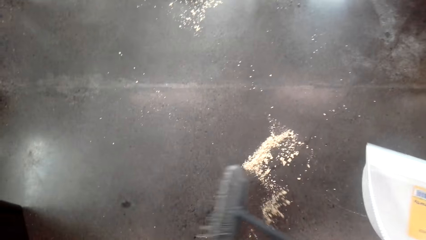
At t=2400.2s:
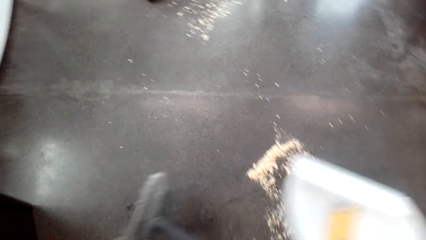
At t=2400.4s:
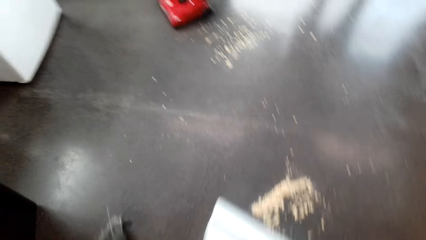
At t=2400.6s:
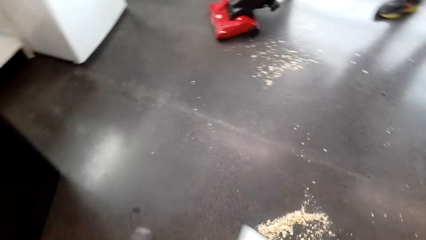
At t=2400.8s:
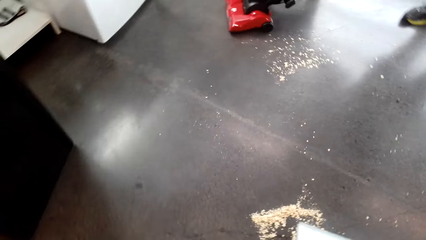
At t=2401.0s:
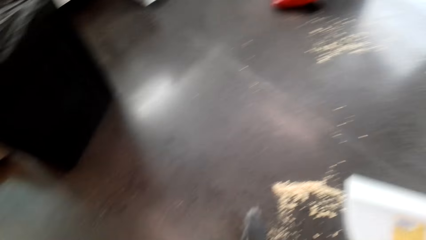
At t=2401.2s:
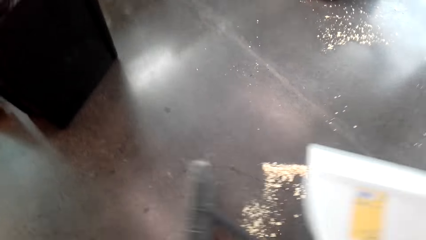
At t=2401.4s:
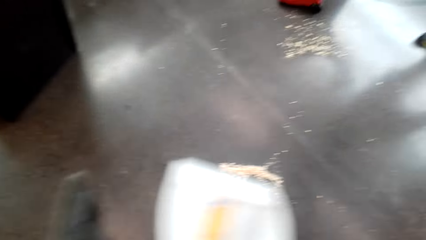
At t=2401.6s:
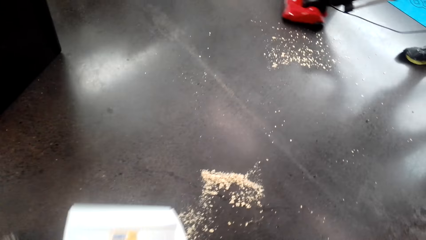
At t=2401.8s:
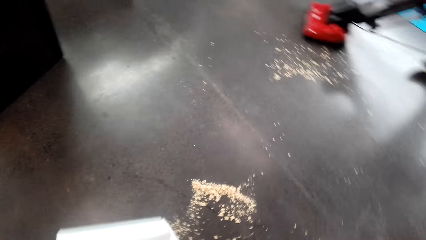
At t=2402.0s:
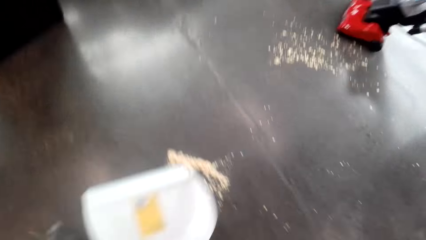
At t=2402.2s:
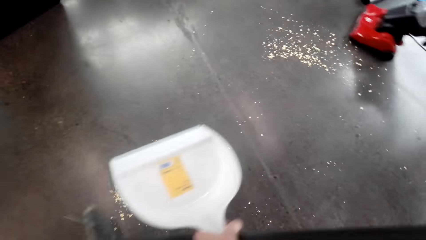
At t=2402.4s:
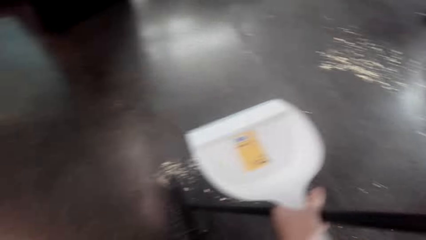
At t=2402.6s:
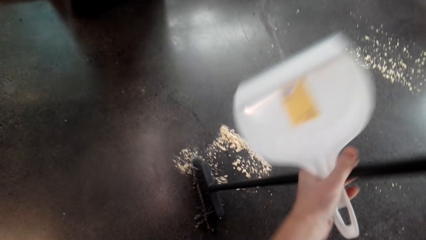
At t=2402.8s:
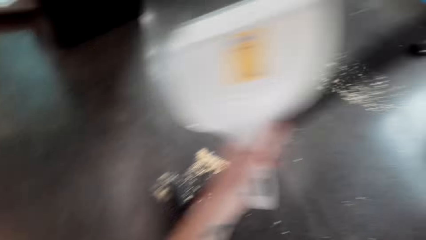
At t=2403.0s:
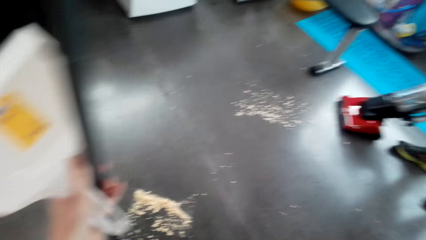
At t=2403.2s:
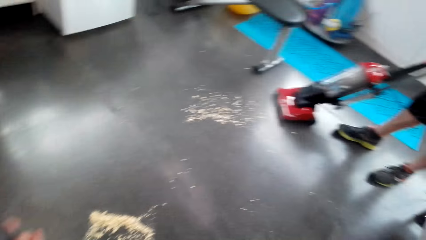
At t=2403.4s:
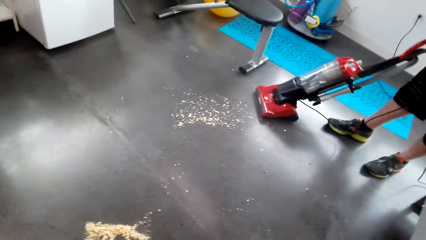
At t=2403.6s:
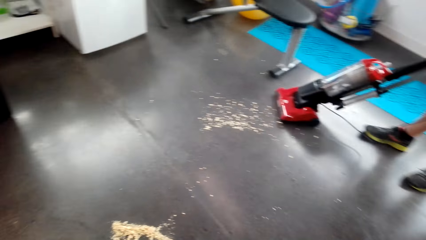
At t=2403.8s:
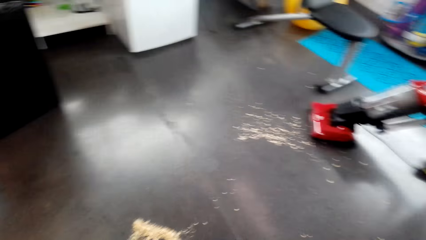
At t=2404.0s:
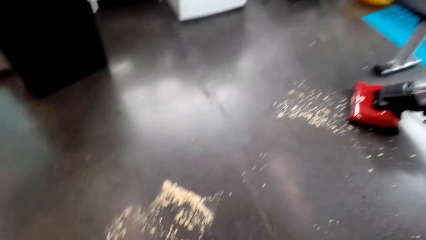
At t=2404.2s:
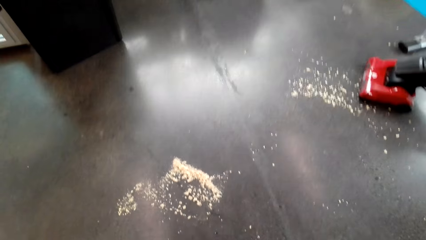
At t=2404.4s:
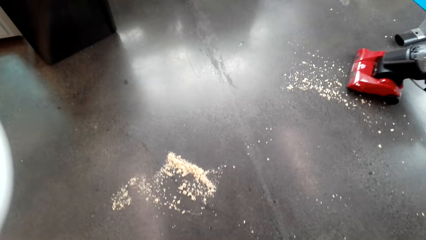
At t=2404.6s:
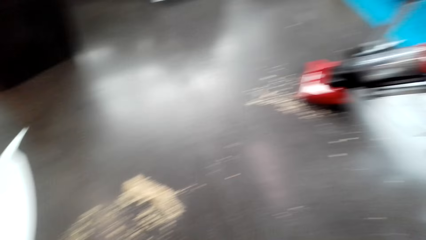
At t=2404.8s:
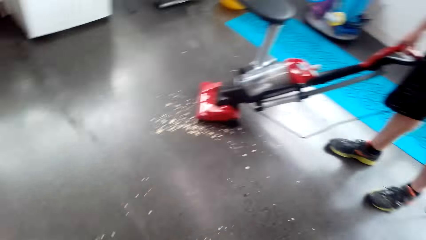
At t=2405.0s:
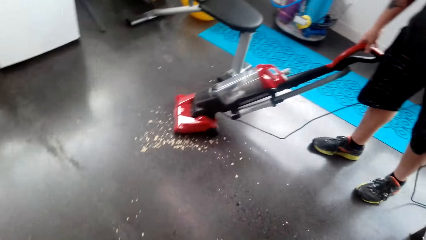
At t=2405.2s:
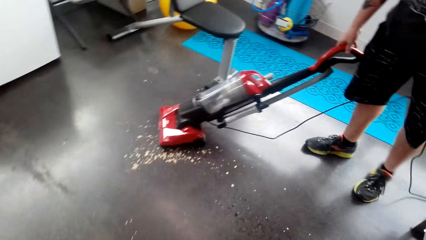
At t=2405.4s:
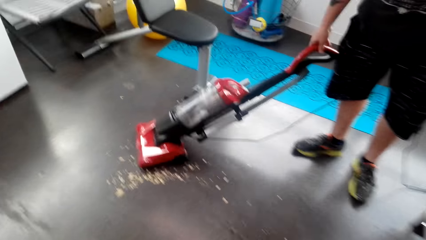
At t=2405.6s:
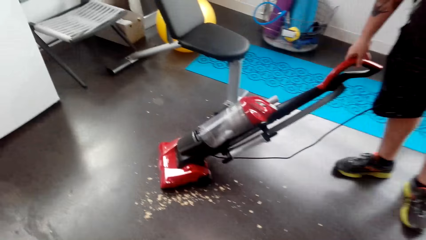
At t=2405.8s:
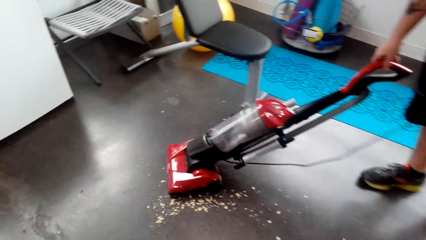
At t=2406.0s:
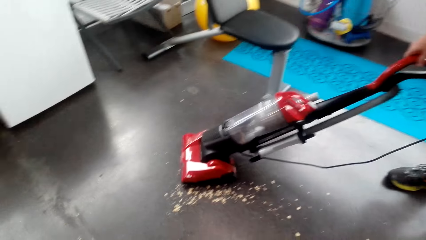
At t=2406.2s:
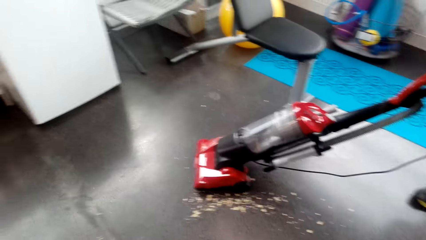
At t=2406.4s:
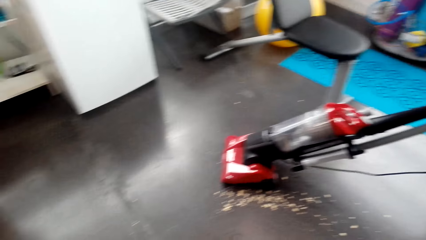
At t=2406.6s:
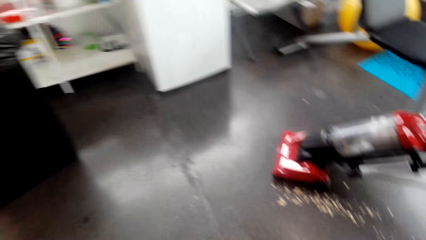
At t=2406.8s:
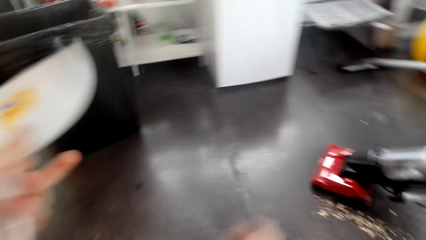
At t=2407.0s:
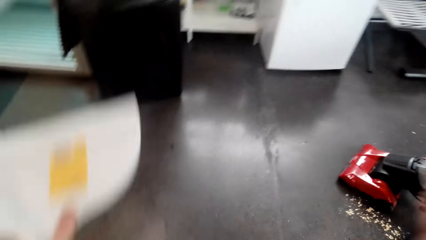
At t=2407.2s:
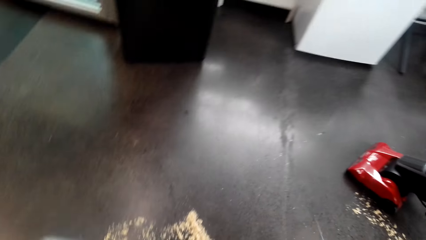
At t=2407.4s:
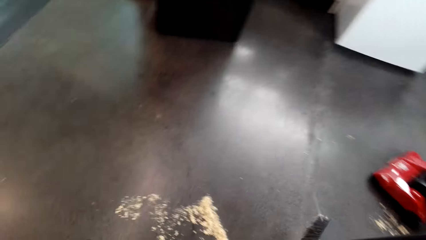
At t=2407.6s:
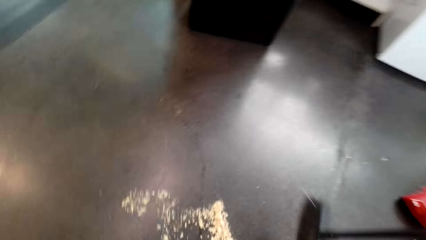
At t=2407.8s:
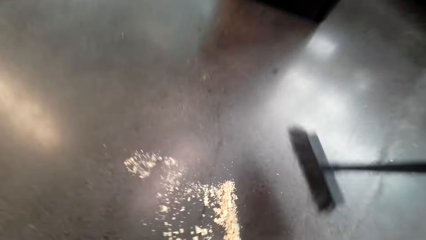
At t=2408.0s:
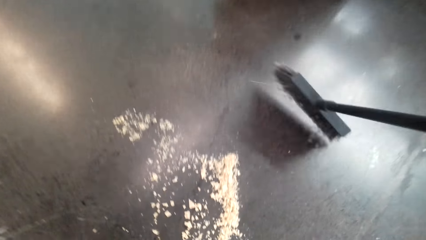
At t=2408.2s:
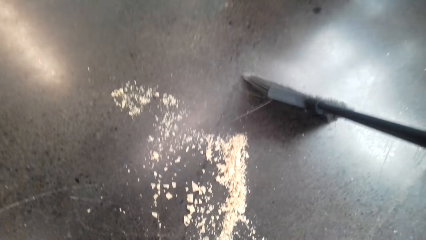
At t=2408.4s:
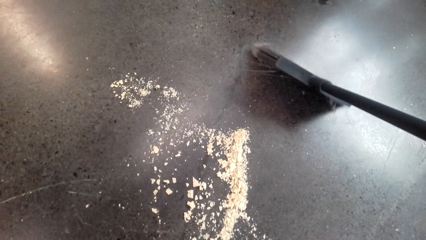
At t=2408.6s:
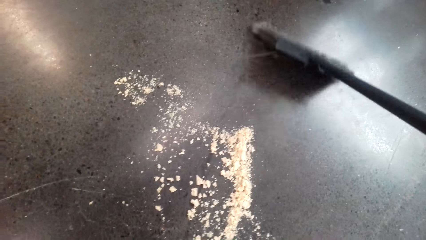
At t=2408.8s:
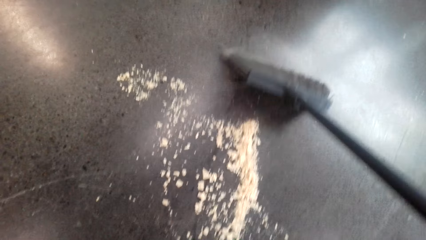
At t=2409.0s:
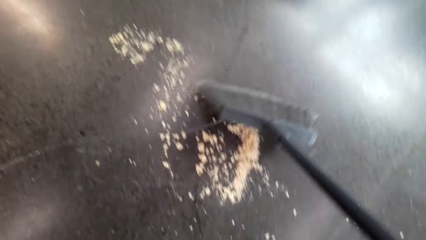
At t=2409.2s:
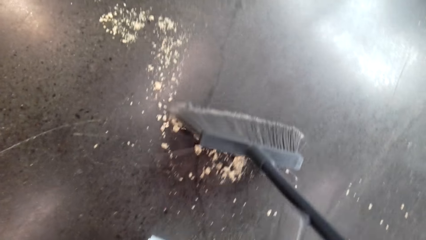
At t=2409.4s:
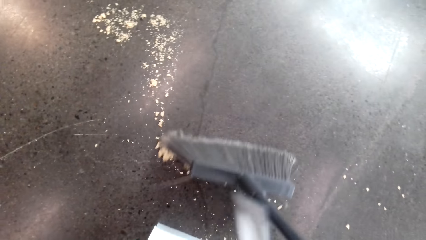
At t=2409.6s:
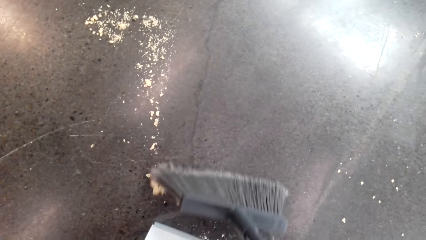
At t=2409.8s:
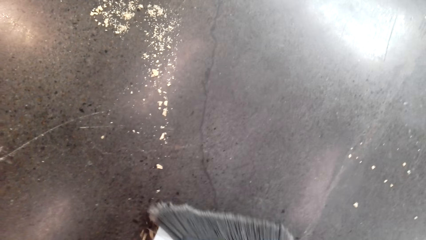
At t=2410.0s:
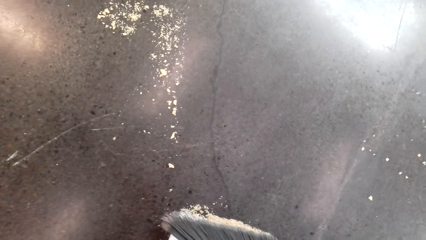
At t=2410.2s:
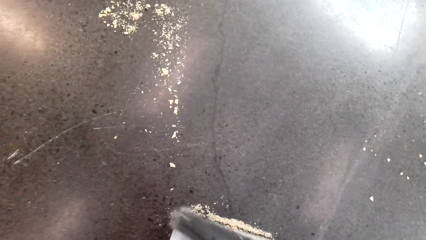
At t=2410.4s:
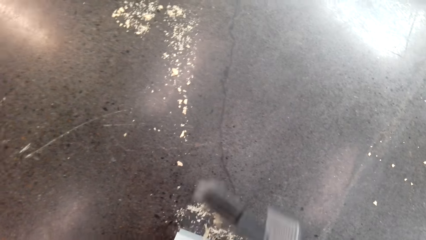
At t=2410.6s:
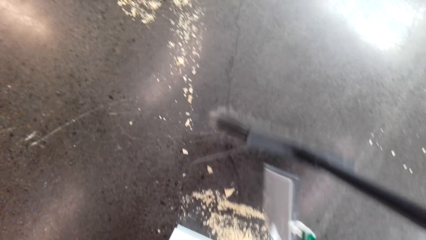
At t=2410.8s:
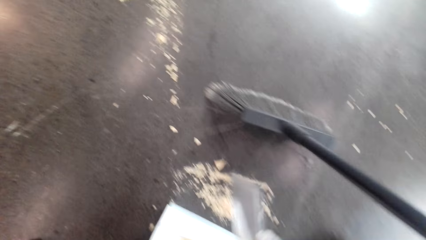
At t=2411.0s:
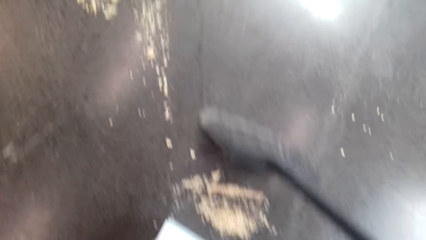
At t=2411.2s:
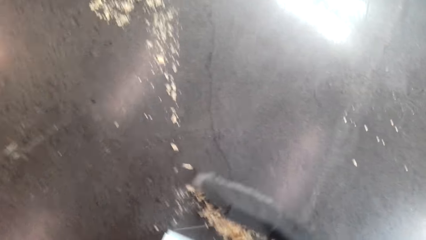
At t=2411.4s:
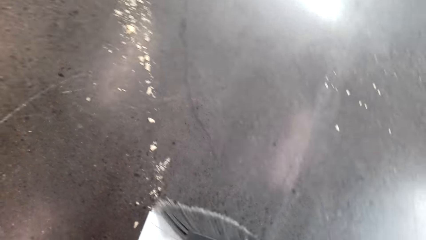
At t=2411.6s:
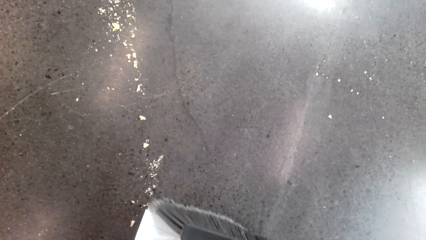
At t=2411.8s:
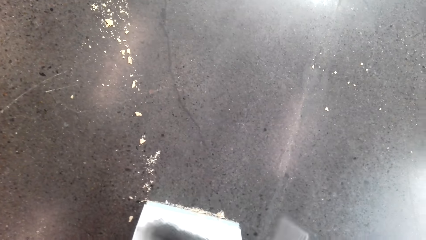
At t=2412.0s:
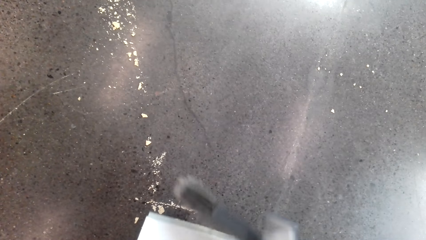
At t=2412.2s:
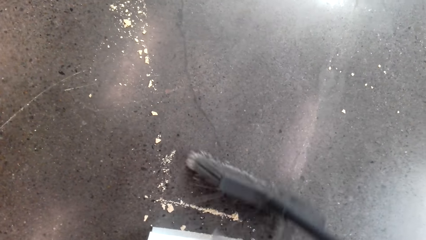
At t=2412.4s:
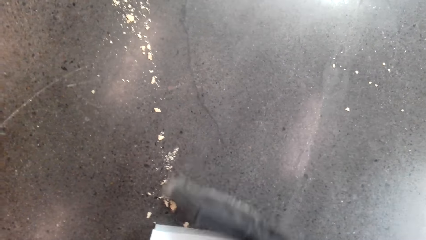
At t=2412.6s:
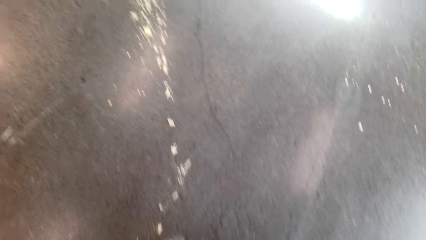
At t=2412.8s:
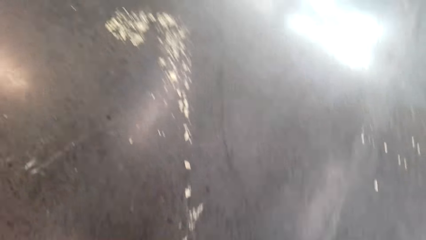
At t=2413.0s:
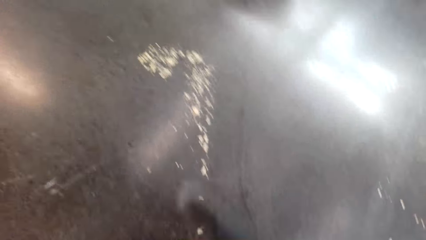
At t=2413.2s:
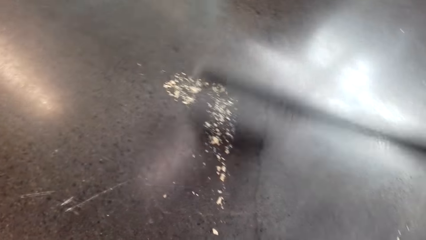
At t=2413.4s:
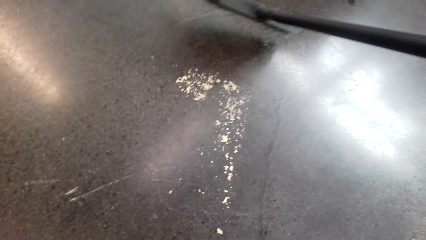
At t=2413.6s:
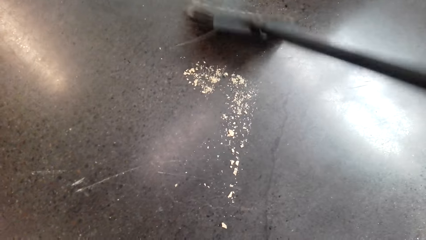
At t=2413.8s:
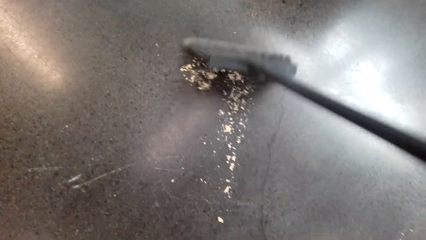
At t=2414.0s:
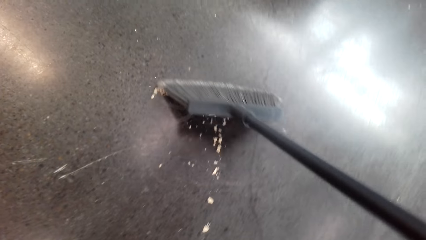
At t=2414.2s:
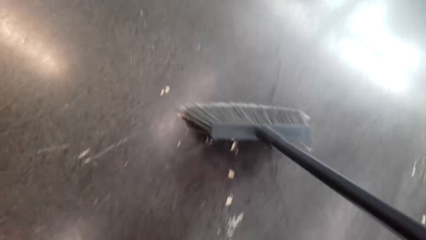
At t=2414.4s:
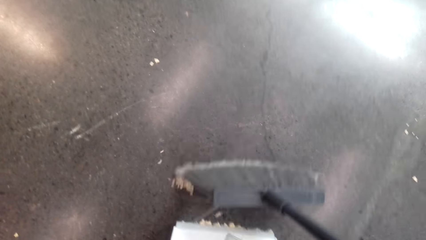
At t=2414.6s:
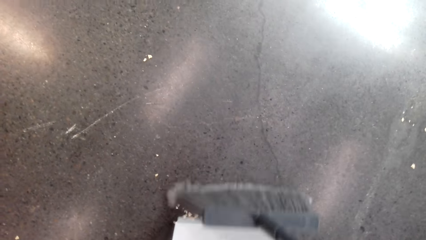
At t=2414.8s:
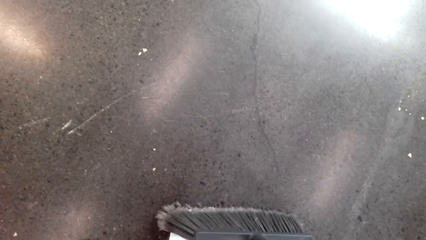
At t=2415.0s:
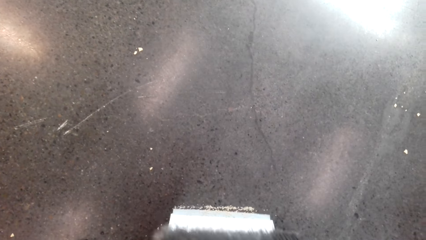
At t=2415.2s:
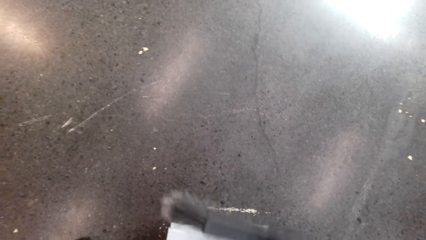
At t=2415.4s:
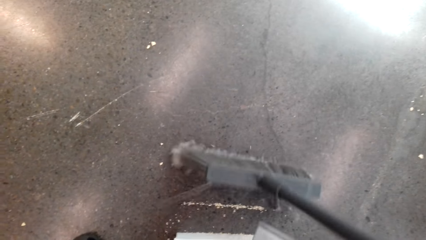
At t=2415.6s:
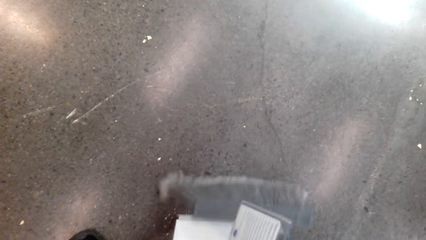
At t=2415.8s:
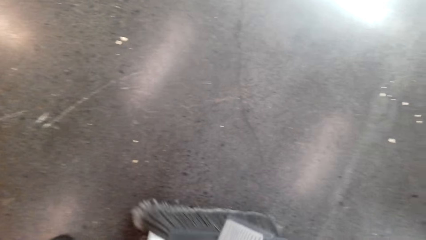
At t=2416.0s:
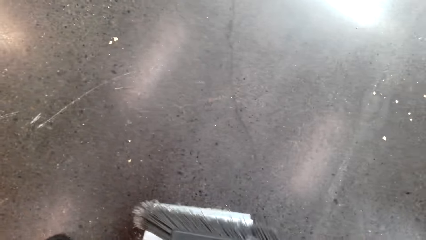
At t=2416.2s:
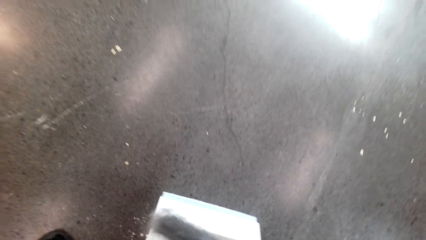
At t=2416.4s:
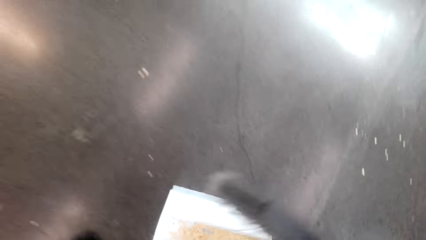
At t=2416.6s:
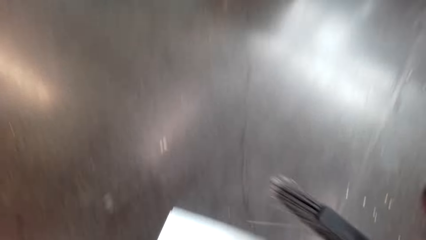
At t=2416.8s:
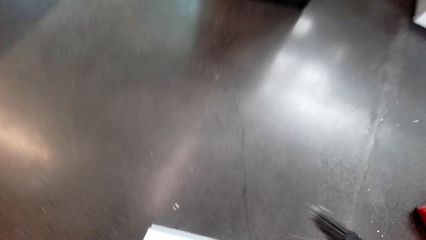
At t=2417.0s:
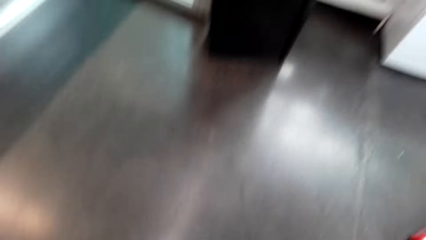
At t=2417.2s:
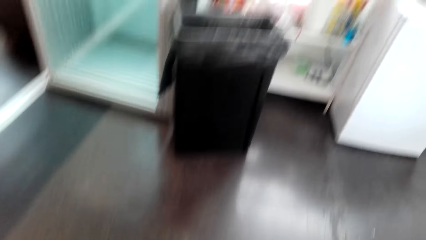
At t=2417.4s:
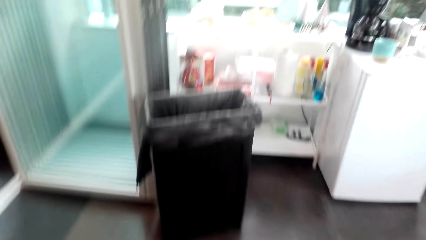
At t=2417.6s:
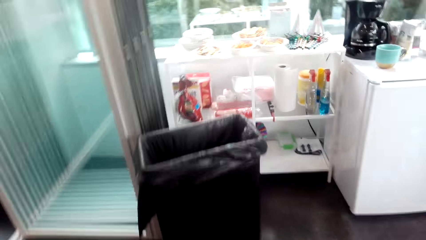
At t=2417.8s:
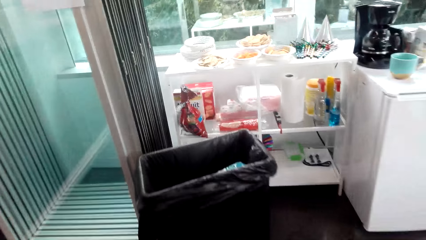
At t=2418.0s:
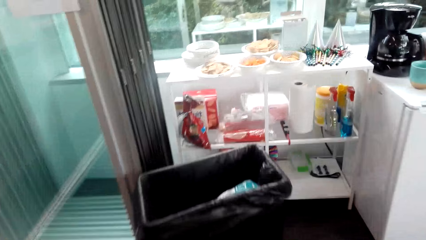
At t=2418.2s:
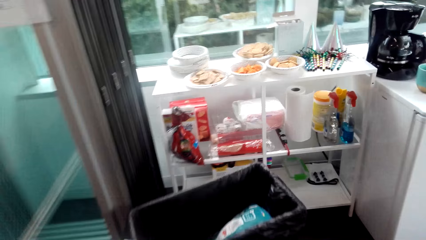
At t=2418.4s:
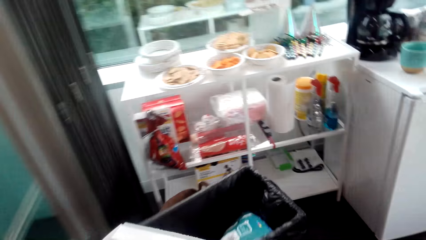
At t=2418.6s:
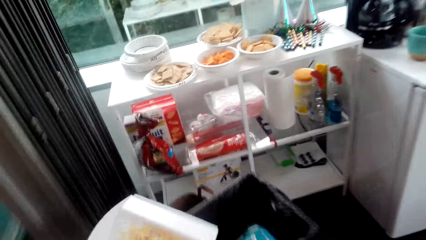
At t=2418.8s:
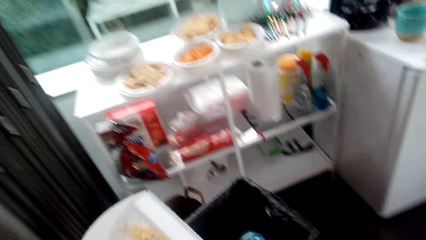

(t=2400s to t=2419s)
The camera wearer gathers the dirt together. A man cleans the floor with the vacuum cleaner. The camera wearer sweeps the floor. They collect the dirt using a dustpan. The man cleans the floor with the vacuum cleaner. He cleans the floor with the vacuum cleaner again.
